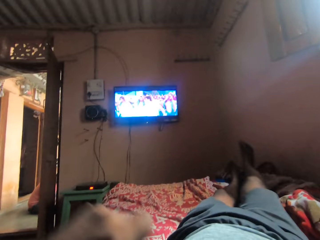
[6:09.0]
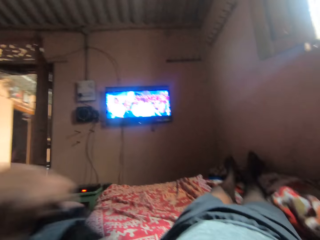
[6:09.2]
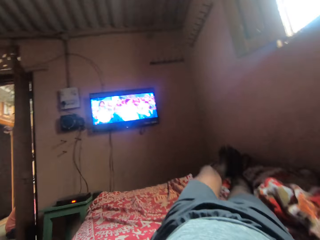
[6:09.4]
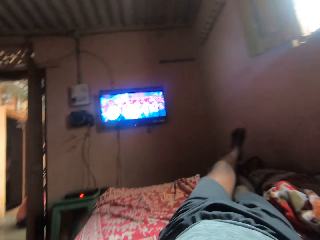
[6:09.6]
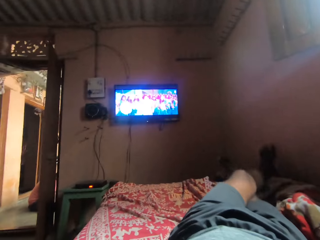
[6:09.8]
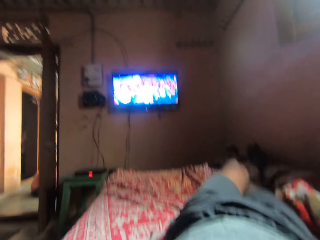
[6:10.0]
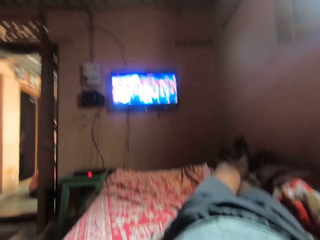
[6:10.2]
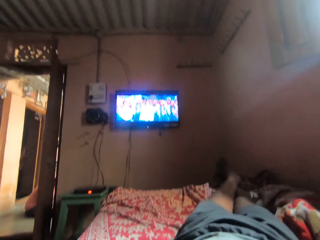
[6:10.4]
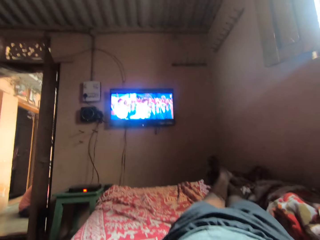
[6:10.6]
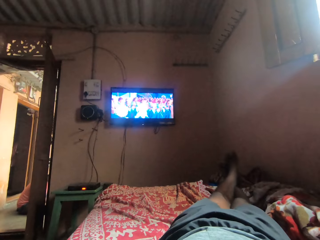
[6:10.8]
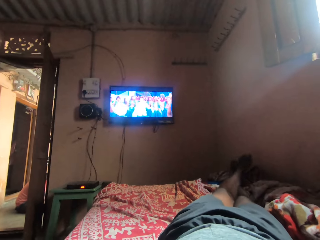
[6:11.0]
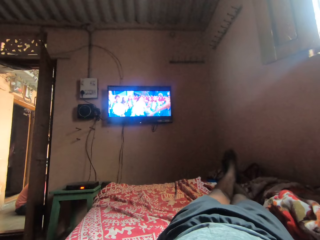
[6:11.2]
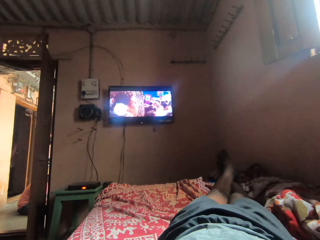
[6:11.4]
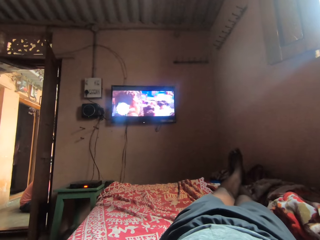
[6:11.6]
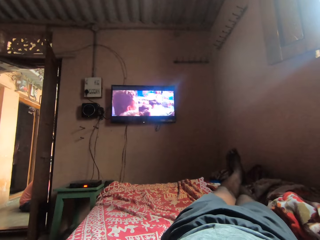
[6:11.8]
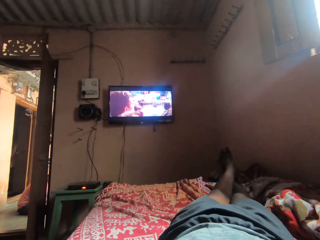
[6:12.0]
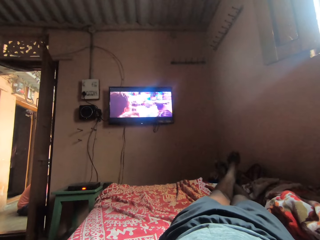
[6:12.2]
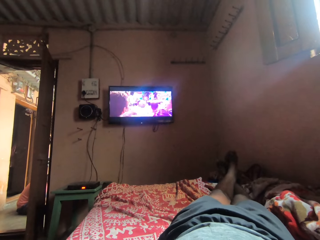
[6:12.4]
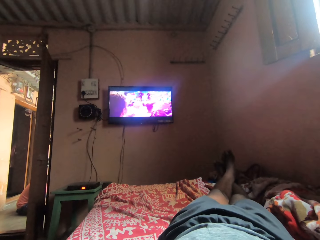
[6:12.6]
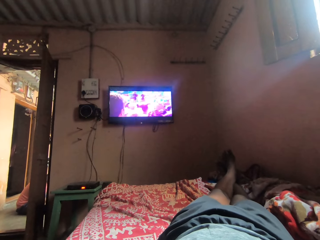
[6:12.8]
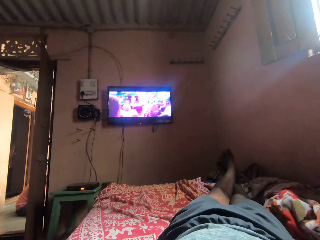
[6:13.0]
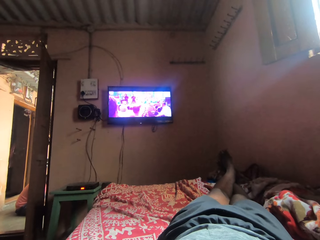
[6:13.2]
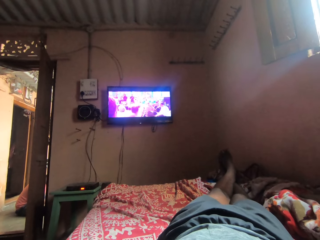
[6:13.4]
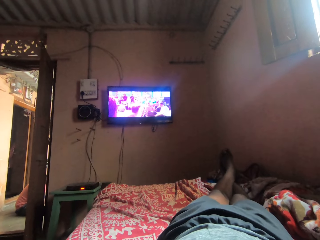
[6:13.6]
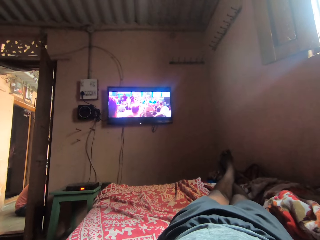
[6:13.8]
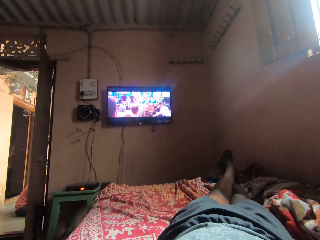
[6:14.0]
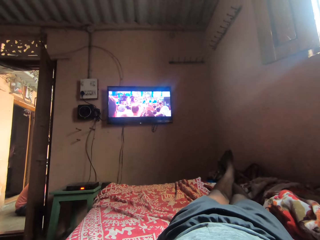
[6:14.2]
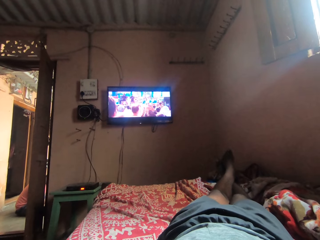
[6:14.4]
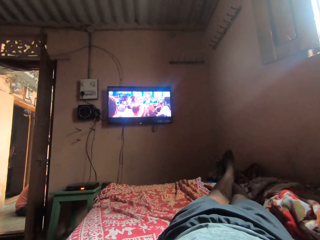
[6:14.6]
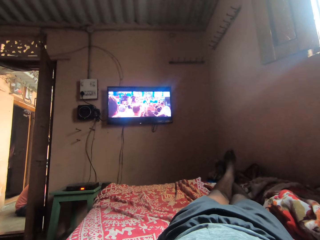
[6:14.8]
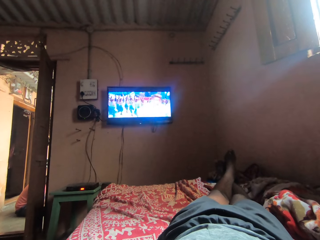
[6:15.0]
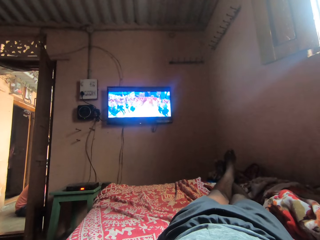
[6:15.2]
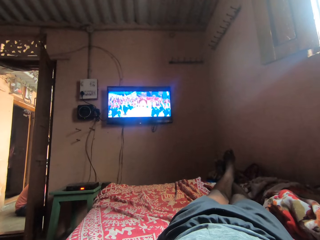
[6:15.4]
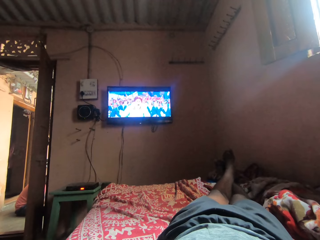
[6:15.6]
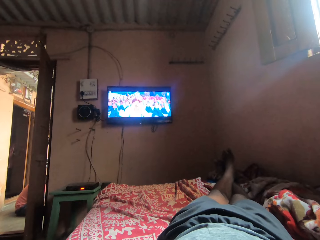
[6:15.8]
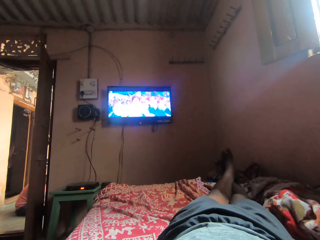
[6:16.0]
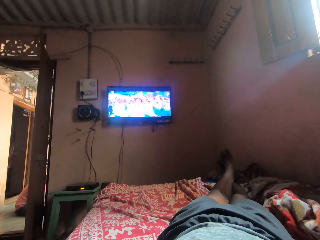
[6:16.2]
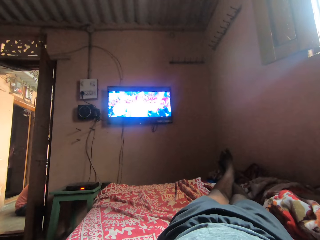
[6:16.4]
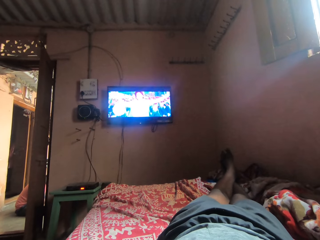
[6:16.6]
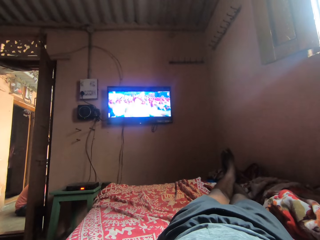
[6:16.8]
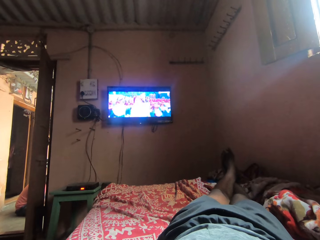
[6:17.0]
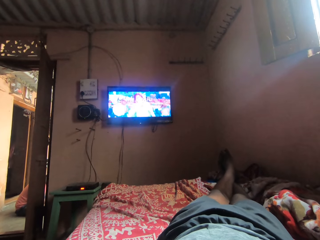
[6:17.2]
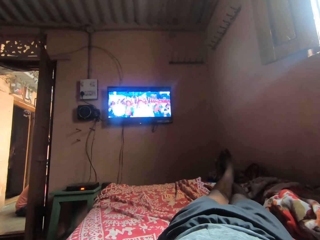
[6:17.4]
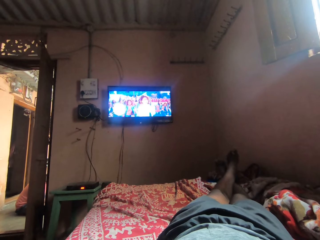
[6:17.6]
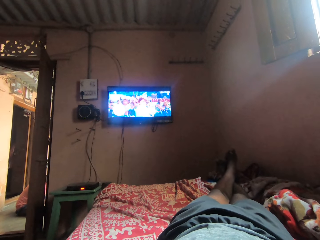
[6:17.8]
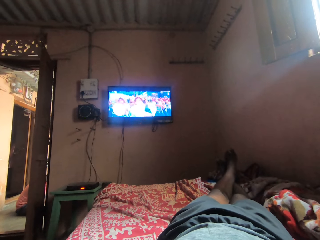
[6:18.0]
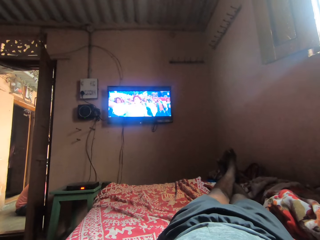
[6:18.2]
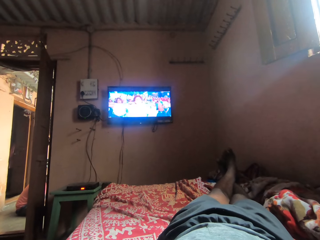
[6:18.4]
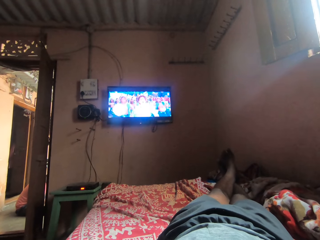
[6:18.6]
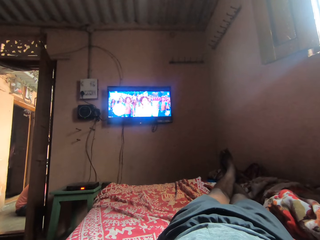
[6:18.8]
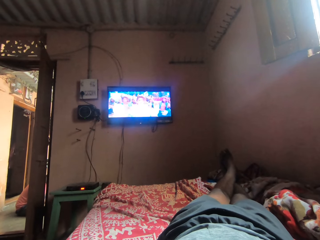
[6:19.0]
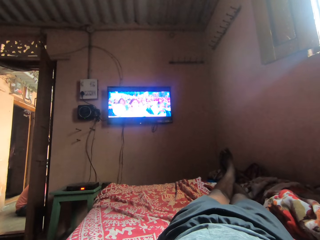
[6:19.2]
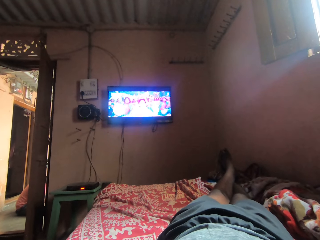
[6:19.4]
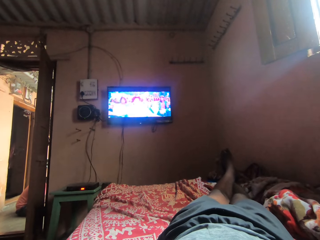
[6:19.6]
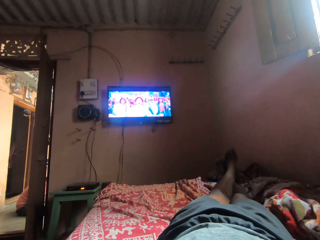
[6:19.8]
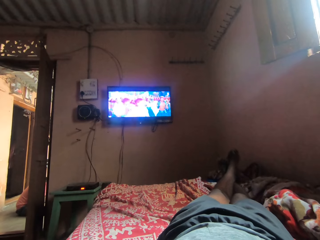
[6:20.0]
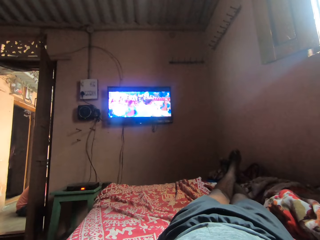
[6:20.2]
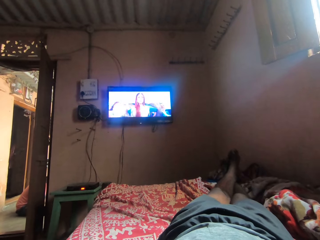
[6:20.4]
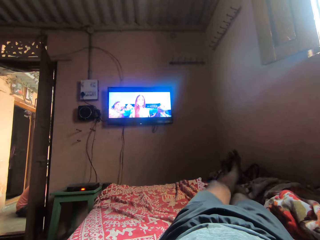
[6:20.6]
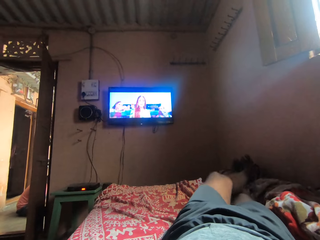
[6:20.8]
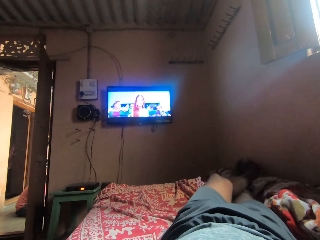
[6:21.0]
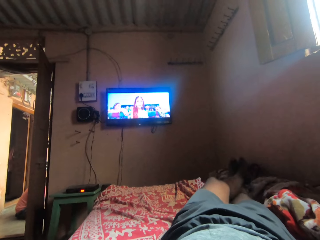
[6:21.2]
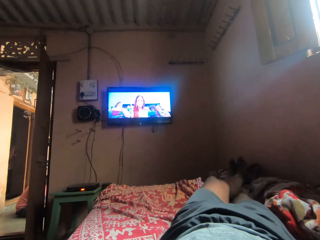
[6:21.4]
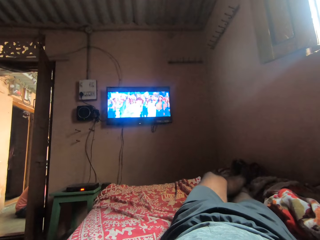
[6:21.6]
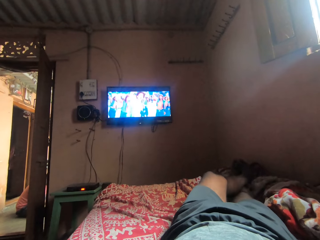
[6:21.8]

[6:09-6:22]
The camera wearer stretches his right leg. He raises his left leg, joins the legs together, and shakes his body. He shakes his leg toes.

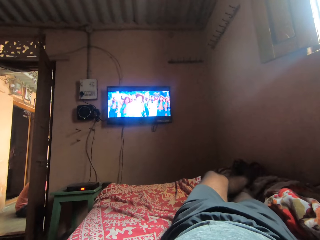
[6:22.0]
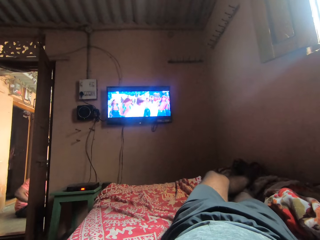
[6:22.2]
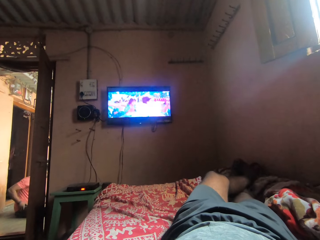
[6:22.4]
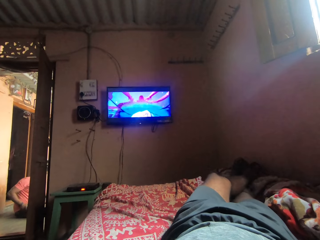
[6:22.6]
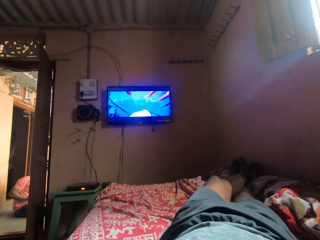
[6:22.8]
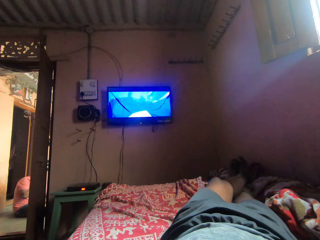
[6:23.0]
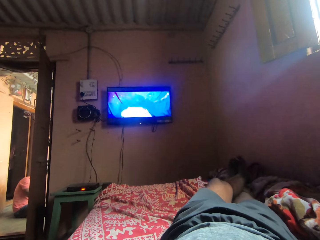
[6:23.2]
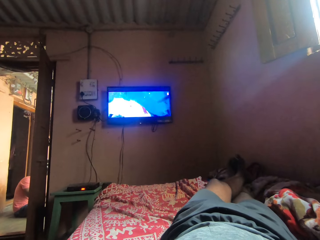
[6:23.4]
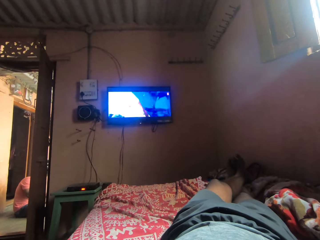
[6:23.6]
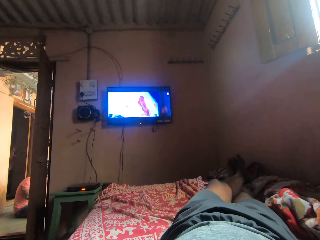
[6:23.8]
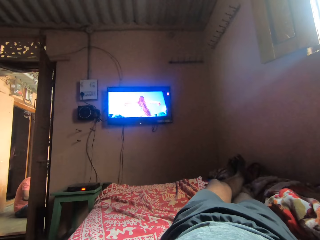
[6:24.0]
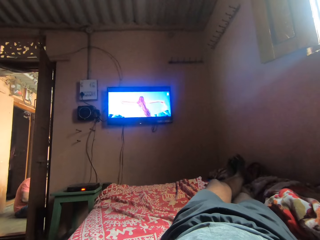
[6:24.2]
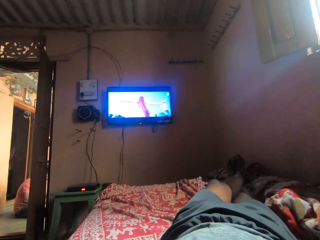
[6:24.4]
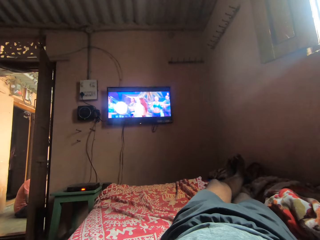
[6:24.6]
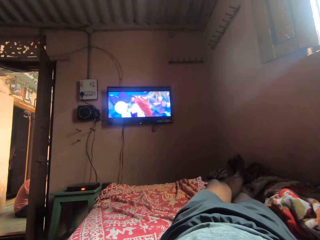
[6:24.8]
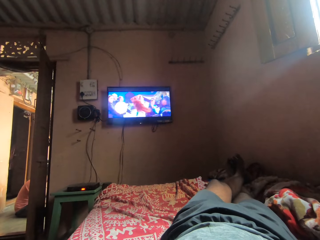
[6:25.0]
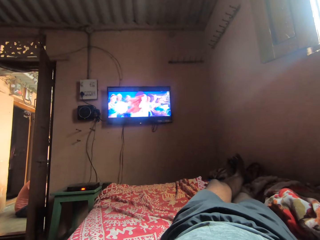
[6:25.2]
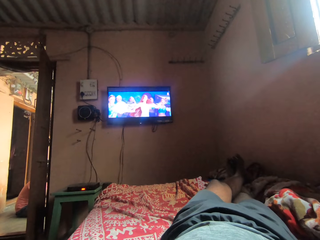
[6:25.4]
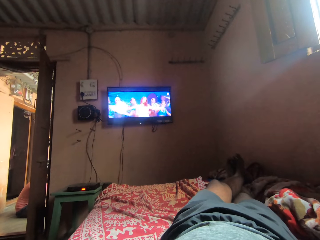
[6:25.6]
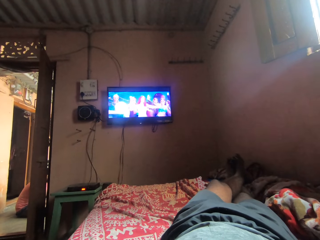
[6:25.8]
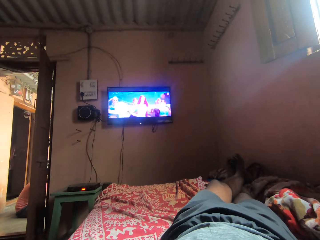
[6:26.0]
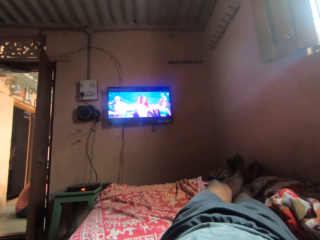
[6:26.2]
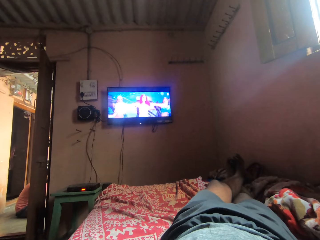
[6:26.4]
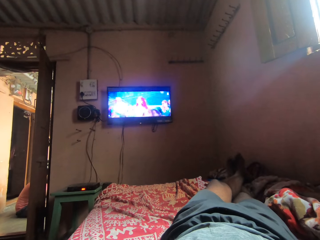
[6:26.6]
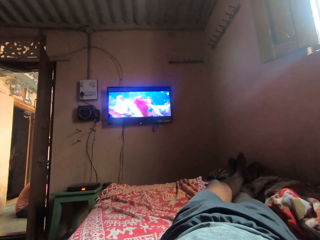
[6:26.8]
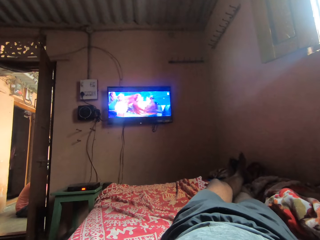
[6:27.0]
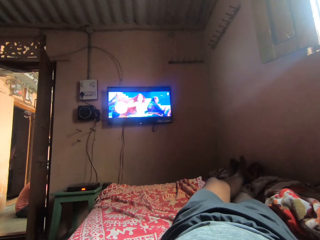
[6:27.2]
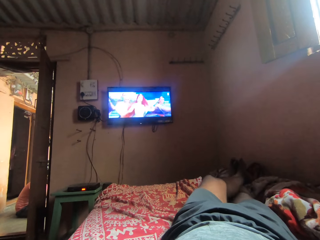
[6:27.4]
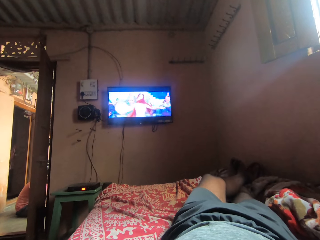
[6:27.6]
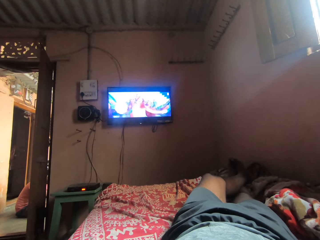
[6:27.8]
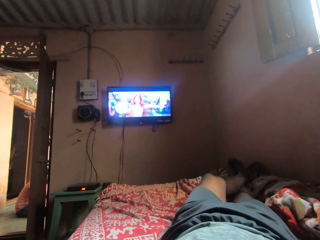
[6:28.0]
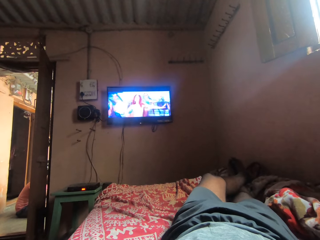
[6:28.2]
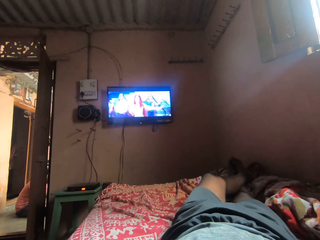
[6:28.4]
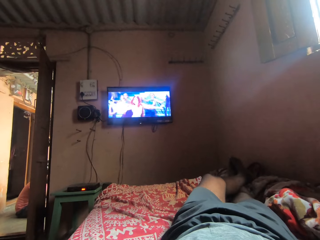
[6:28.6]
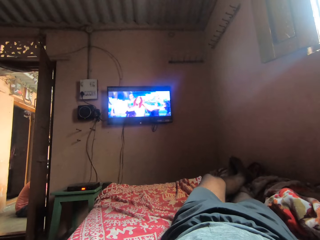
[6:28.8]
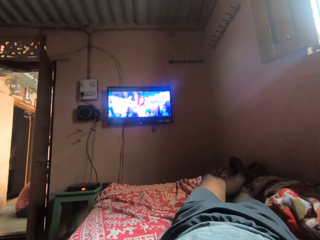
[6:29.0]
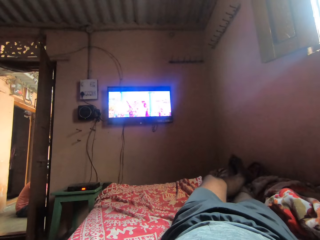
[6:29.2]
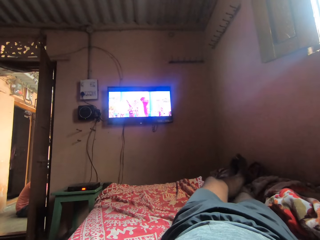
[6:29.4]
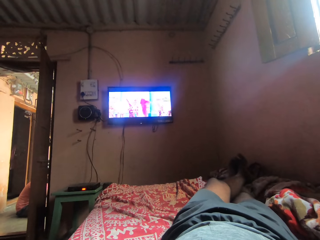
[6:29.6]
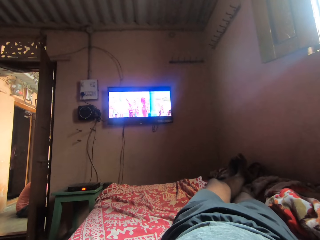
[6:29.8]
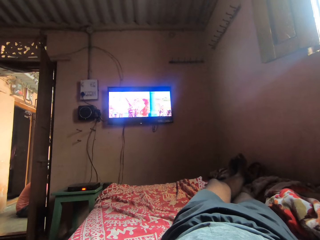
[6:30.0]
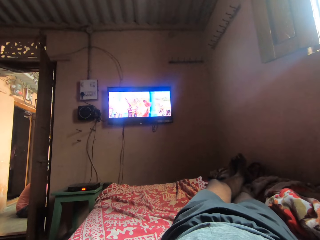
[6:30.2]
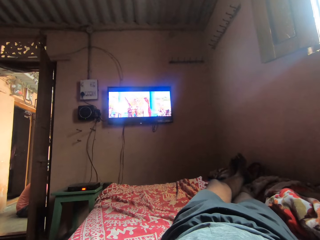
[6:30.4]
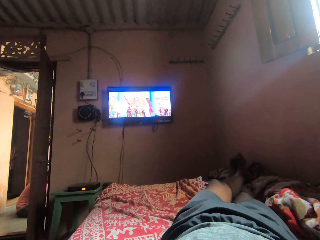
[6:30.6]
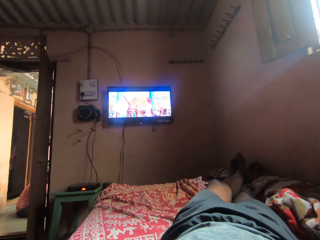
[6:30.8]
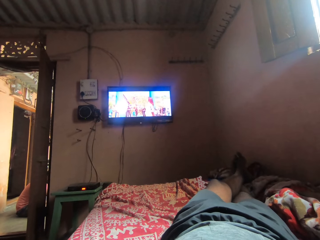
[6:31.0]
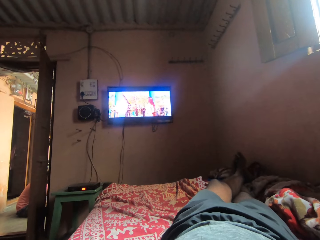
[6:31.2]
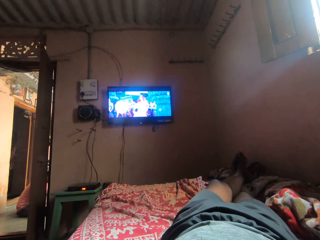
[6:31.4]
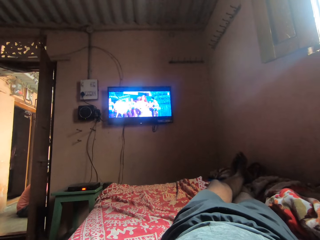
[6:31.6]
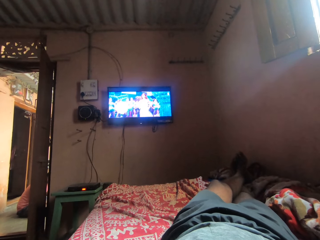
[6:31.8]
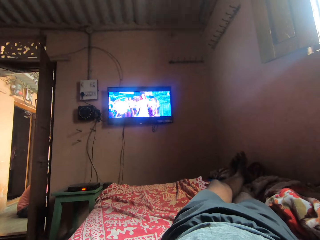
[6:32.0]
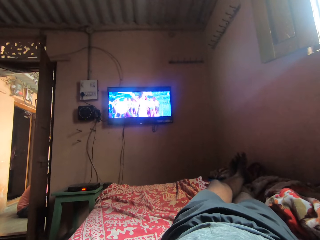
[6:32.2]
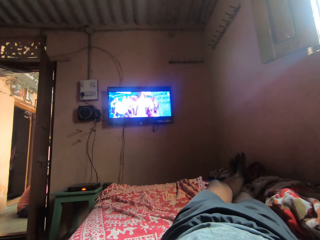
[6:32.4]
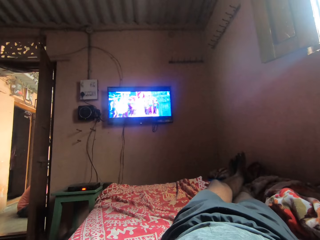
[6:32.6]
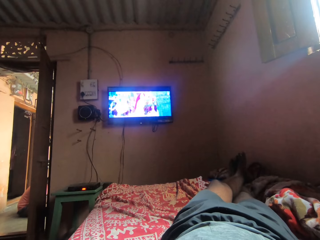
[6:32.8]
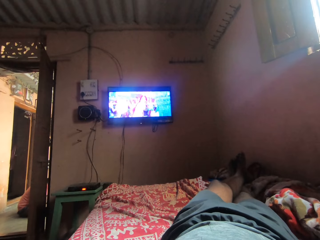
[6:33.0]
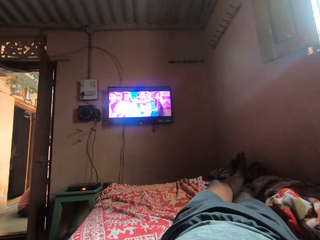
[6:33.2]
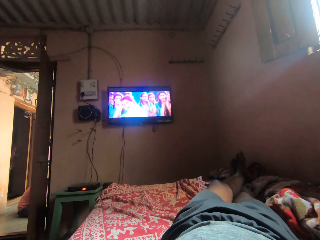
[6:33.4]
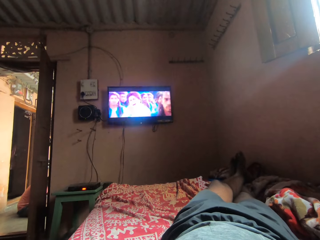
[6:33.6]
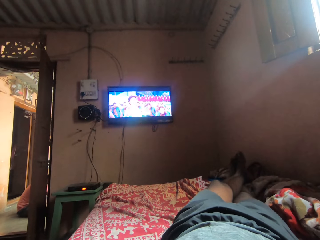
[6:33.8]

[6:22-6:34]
The camera wearer shakes his leg.
